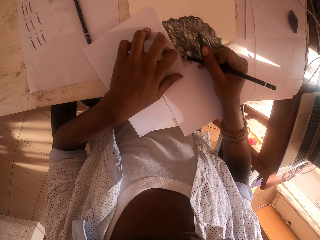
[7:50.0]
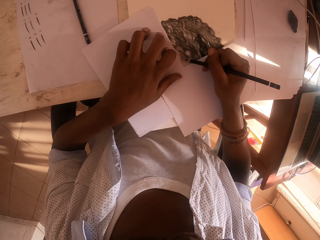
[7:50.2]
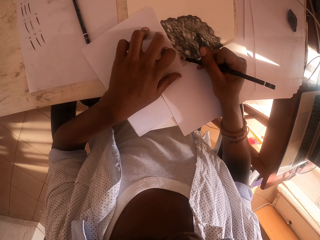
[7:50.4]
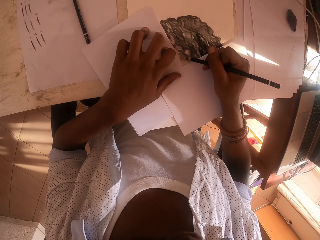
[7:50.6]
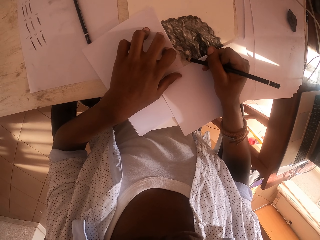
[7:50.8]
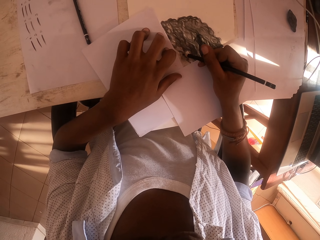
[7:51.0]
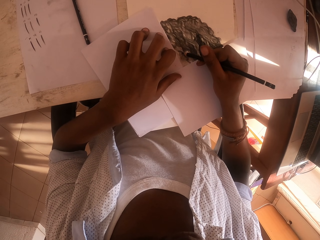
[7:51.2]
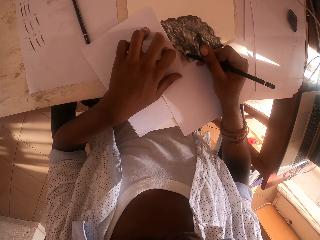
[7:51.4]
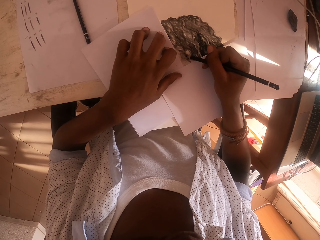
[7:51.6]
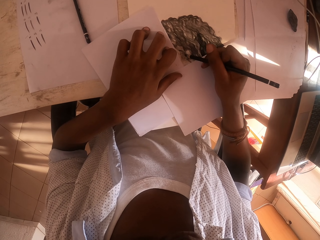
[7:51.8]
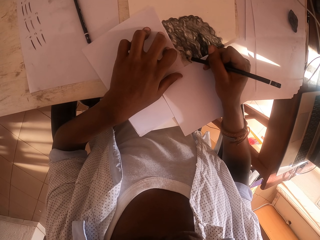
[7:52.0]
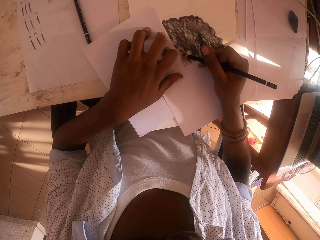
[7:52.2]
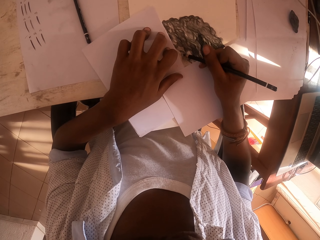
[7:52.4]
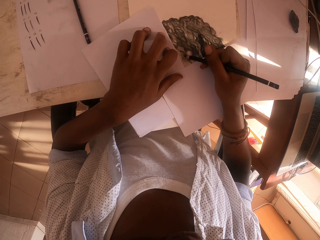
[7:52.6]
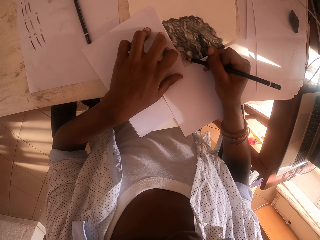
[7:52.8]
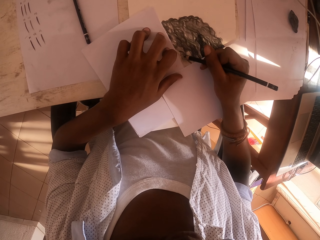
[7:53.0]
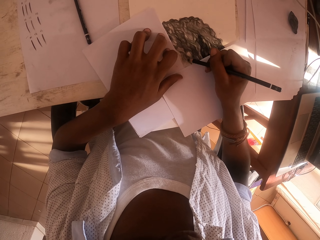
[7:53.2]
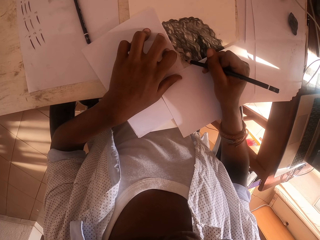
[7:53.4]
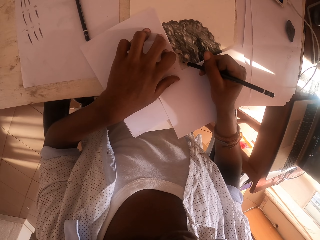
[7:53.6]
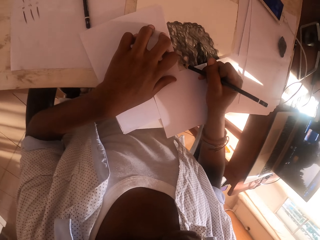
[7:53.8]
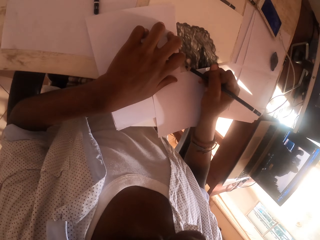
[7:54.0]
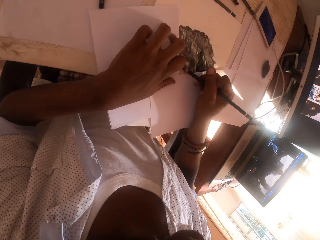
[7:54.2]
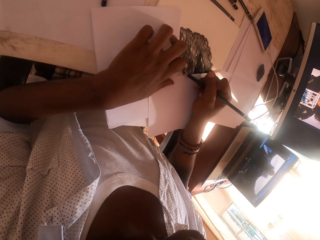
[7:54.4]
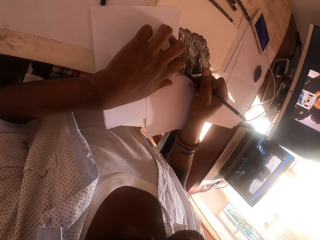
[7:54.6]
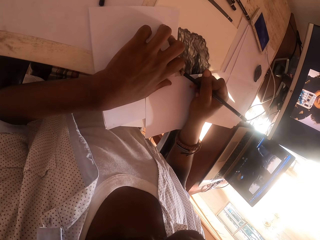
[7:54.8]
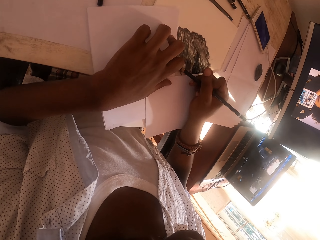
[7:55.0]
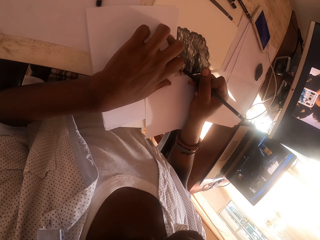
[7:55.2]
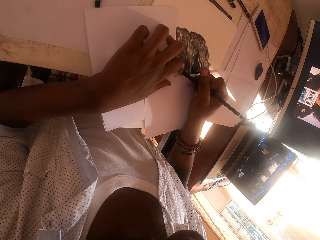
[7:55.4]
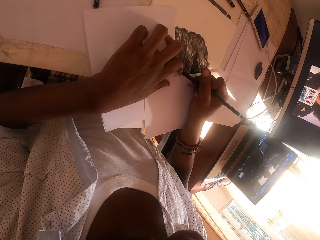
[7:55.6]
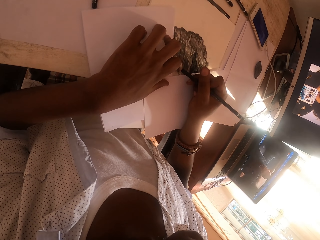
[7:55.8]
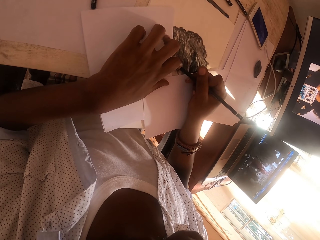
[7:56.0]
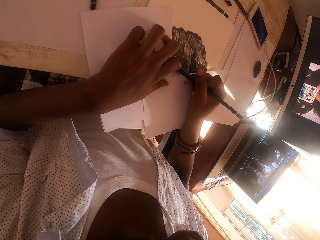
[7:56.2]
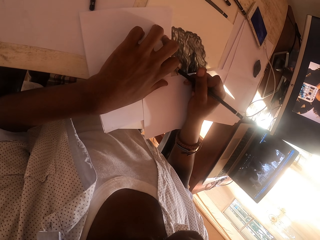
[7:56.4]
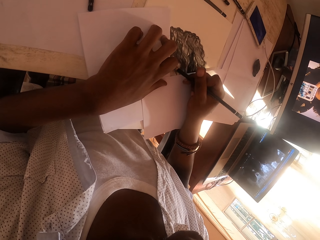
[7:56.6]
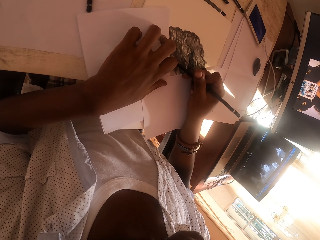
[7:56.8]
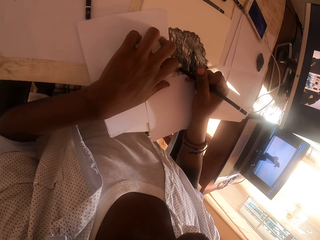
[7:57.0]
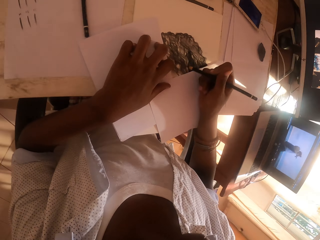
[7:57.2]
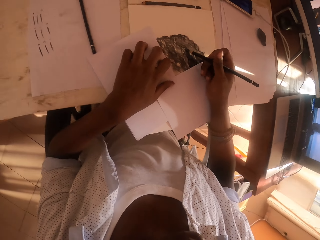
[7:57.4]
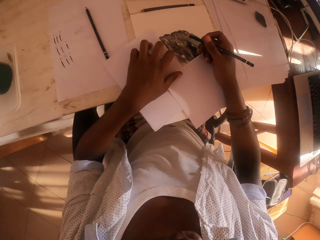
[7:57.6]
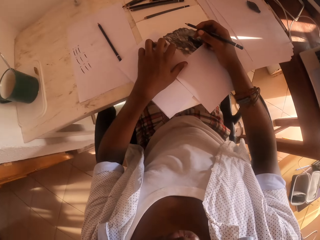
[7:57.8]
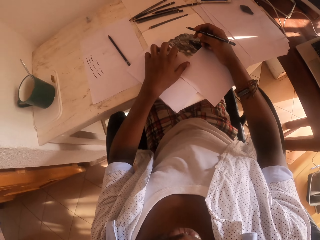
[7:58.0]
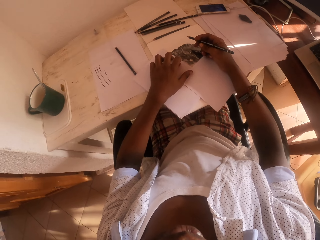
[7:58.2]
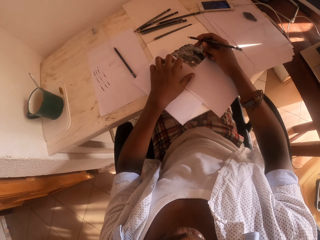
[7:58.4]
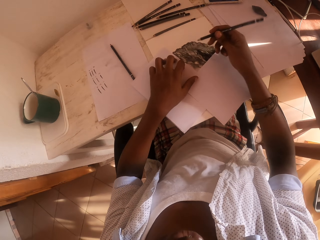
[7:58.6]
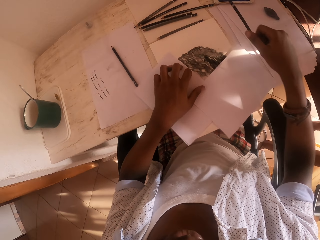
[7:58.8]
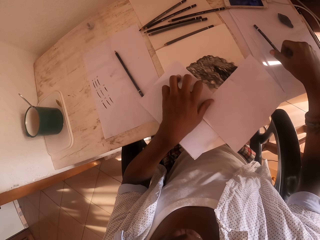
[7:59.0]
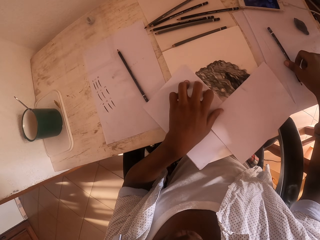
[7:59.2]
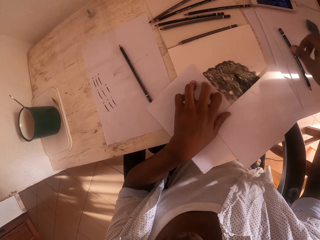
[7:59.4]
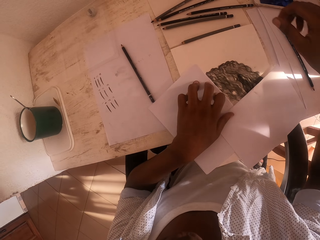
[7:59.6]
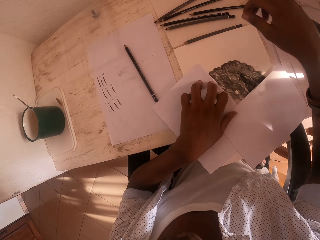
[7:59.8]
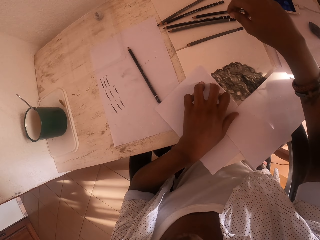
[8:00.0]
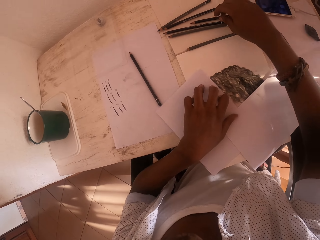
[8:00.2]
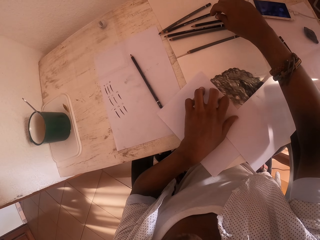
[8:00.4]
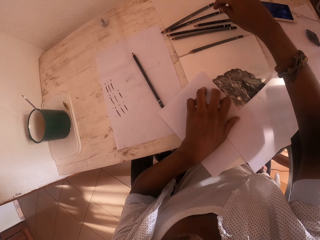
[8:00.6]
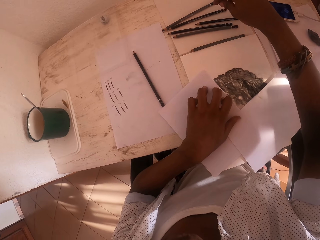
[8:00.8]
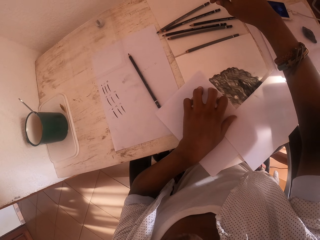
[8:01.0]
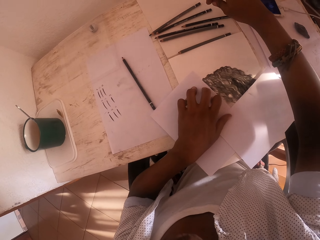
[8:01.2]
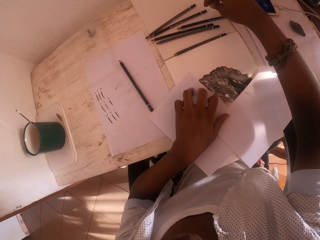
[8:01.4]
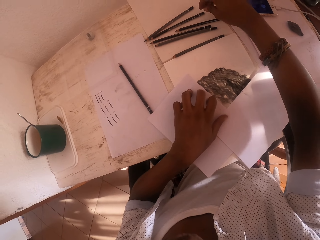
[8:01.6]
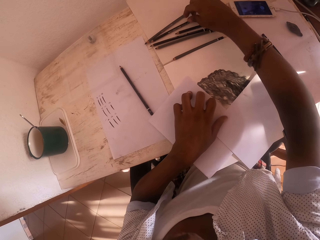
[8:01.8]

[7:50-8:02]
The camera wearer looks around. They put the color pencil on the table.

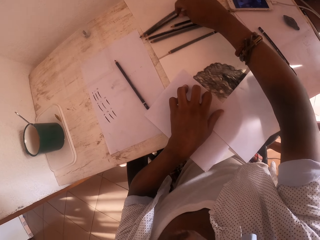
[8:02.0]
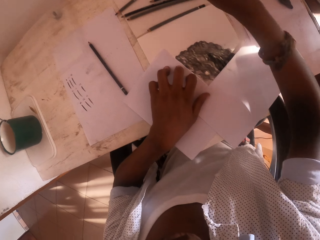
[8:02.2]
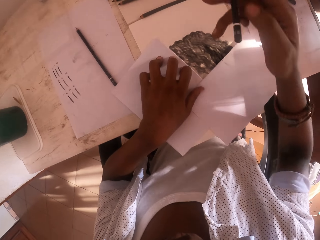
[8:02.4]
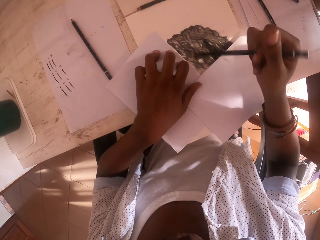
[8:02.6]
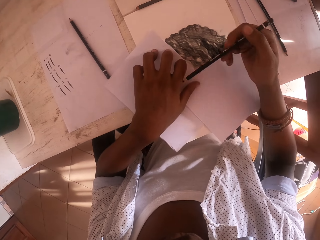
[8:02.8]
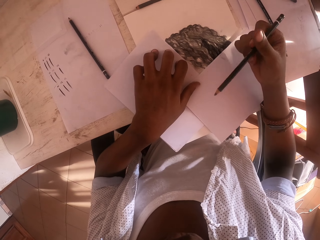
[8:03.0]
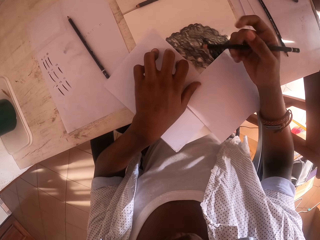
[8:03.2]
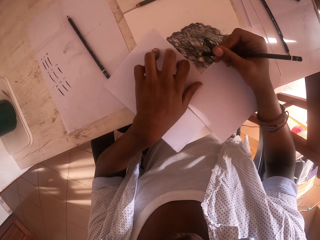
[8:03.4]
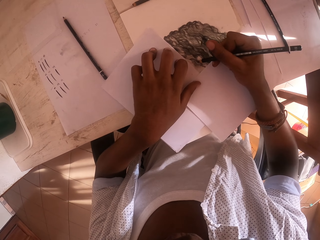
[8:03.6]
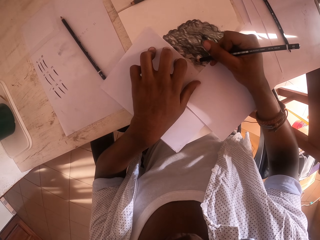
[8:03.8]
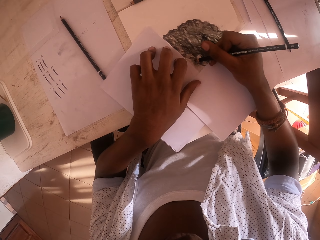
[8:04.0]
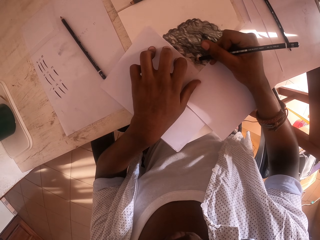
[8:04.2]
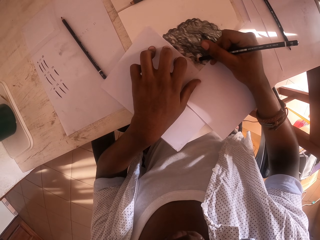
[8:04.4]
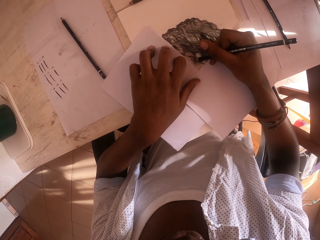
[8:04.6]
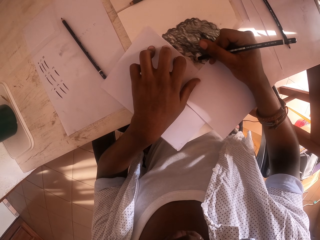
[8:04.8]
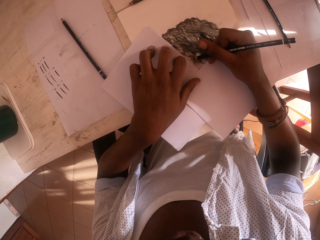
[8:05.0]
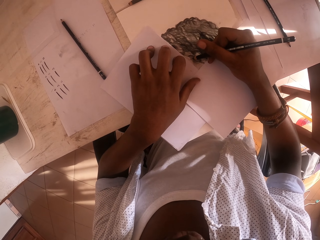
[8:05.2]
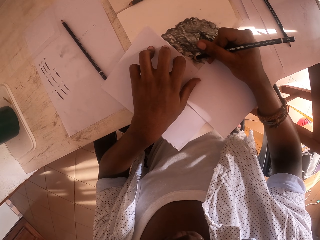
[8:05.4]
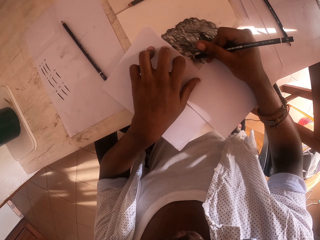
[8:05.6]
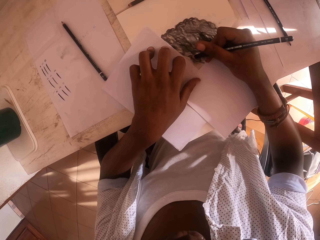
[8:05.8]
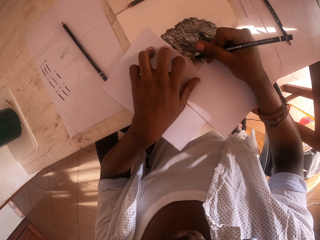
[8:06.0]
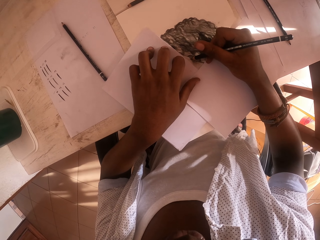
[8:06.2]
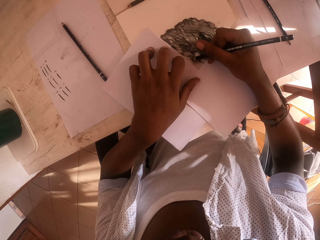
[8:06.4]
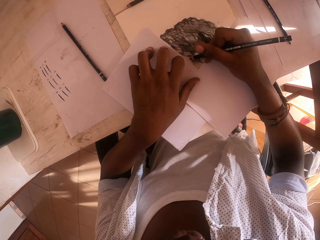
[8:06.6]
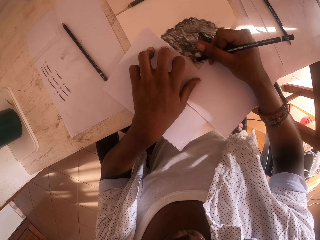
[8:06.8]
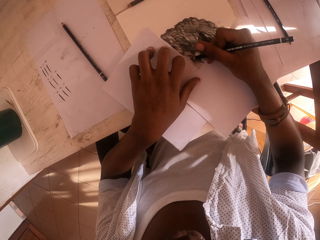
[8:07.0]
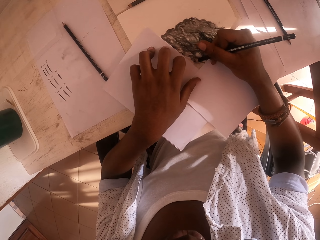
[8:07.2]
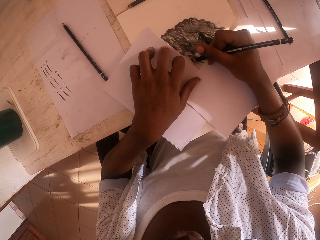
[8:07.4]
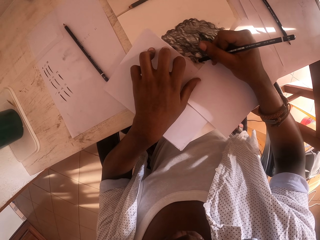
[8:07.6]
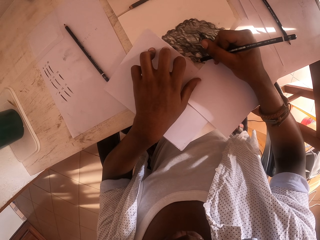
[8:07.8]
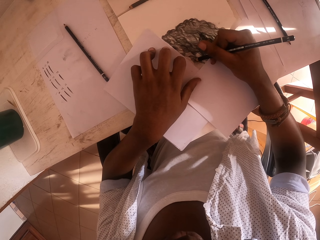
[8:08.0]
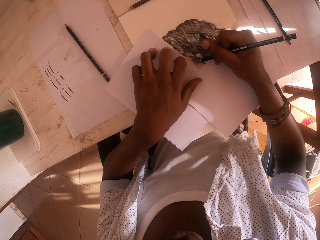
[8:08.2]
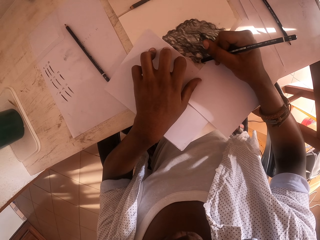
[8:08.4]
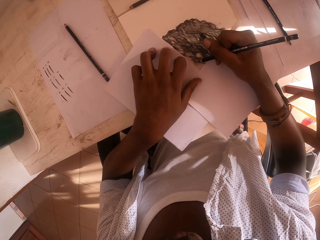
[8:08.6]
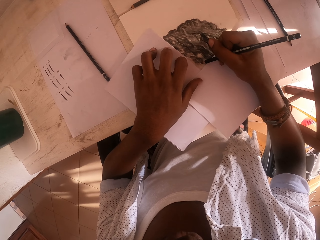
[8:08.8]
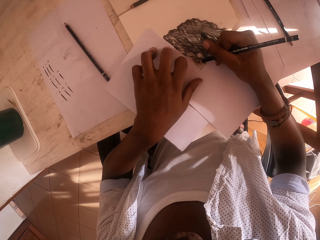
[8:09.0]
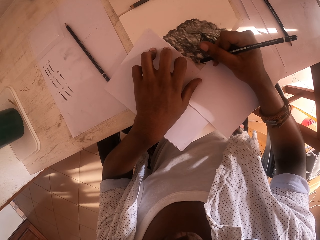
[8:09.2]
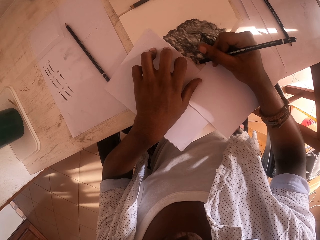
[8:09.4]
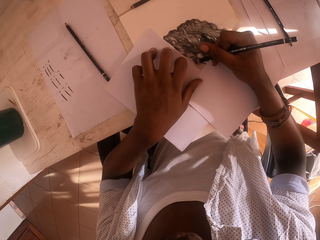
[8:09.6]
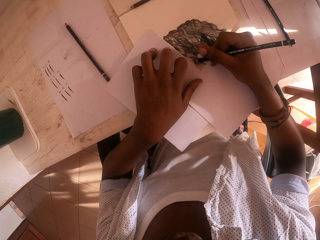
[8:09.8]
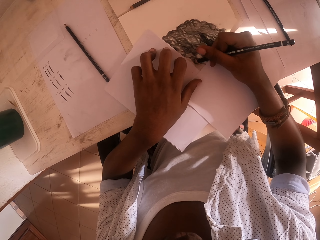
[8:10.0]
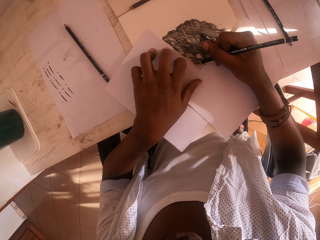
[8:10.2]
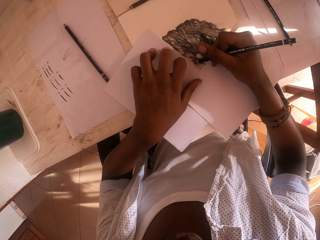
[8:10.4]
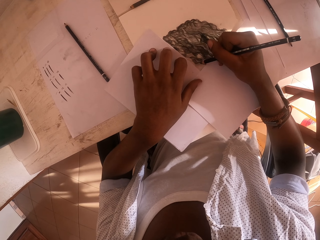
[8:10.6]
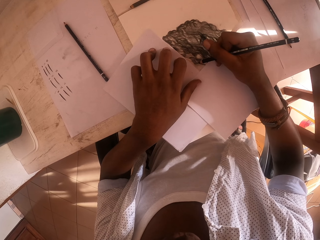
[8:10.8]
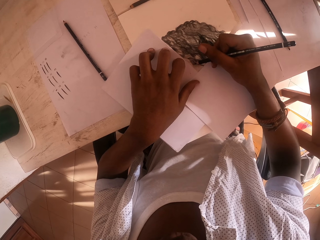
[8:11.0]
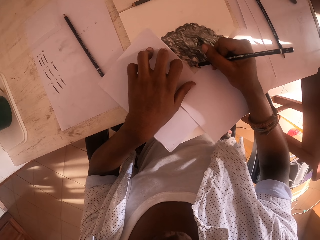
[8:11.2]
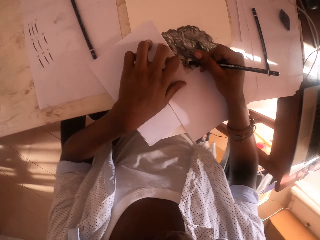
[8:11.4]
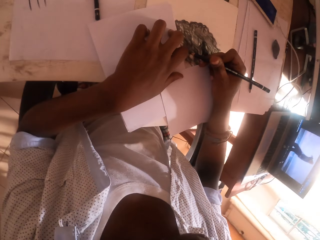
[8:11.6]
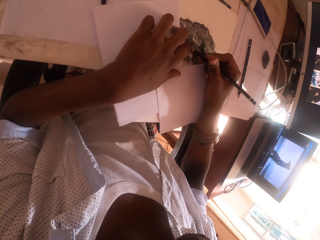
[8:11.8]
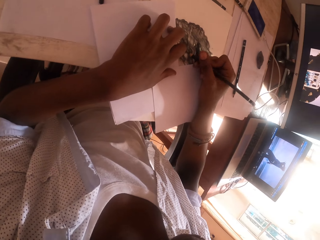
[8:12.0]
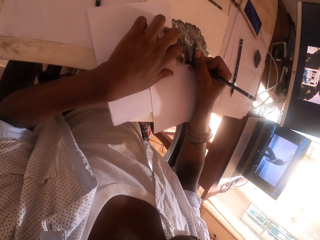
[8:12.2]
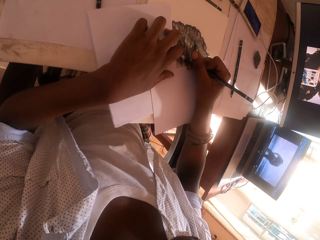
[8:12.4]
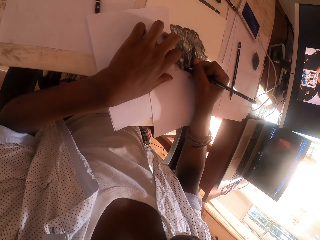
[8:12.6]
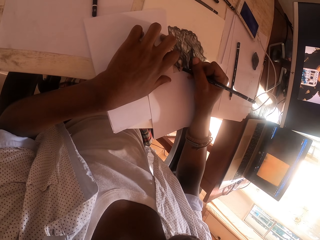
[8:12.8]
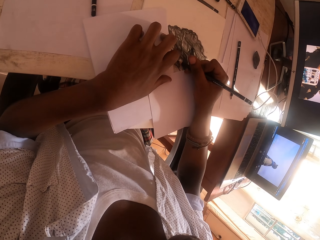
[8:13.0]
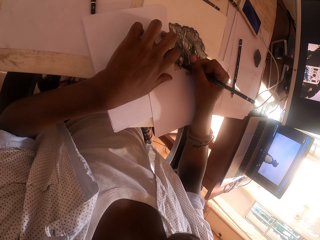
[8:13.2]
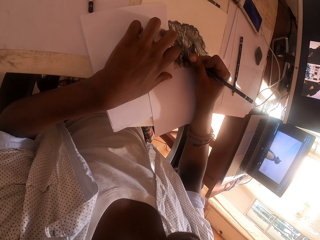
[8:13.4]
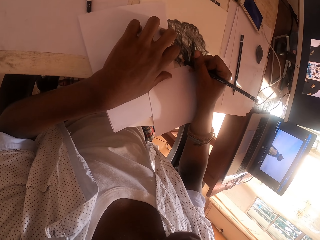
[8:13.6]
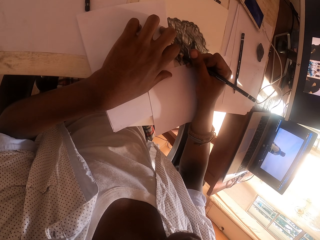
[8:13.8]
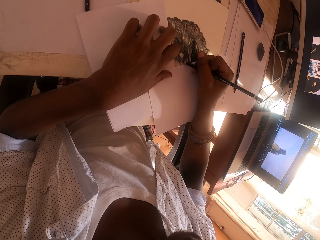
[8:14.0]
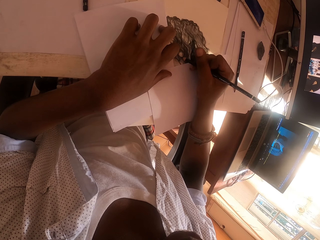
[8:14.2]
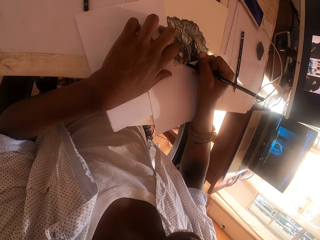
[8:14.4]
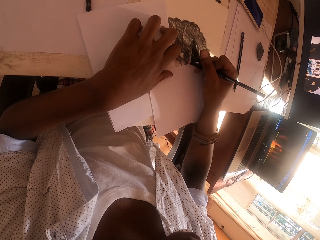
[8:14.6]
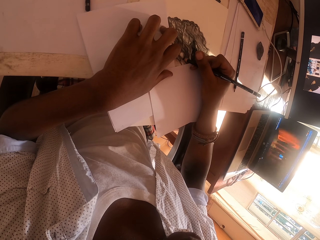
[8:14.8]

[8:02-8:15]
The camera wearer picks up the color pencil on the table. They draw the sketch and colour the art with the color pencil. They look around.
